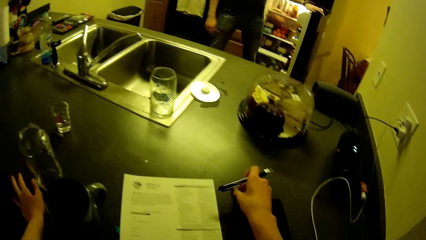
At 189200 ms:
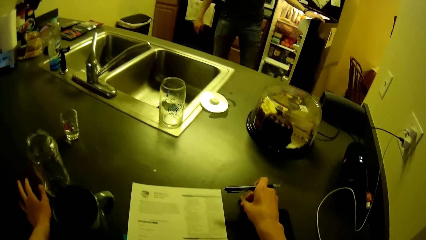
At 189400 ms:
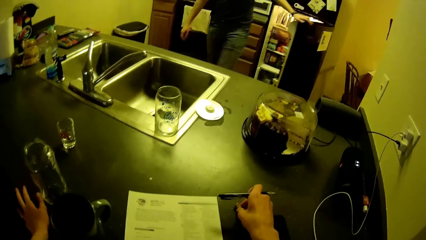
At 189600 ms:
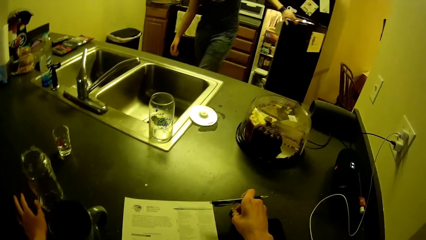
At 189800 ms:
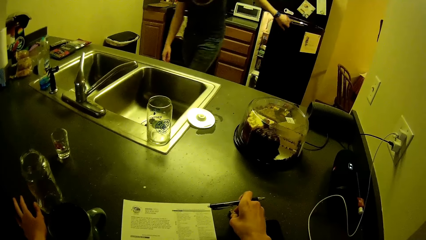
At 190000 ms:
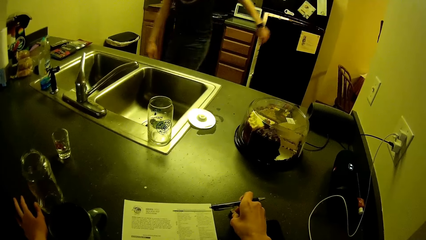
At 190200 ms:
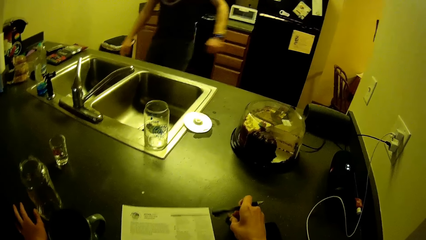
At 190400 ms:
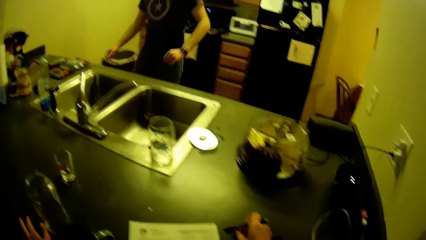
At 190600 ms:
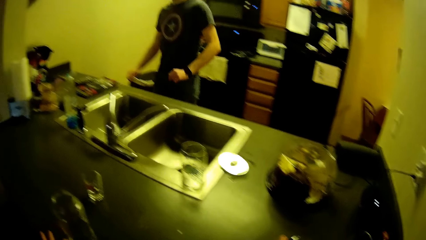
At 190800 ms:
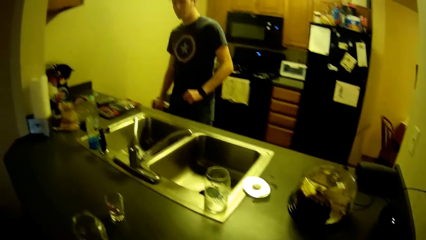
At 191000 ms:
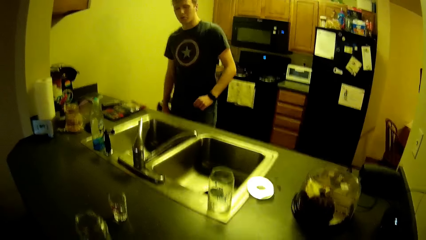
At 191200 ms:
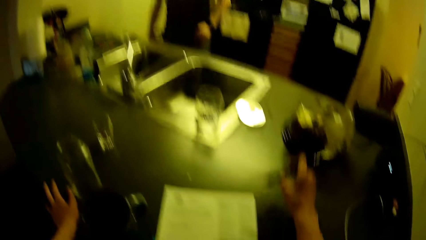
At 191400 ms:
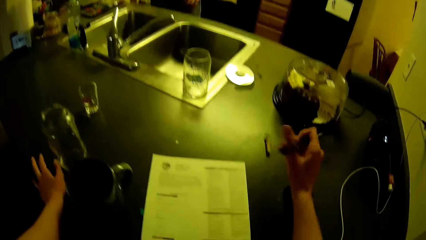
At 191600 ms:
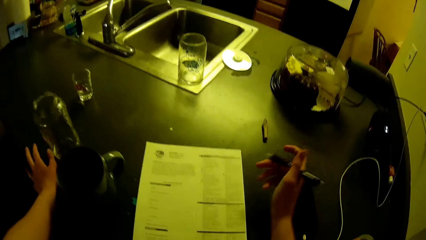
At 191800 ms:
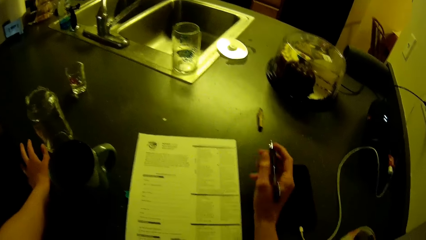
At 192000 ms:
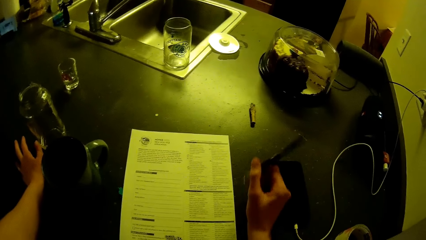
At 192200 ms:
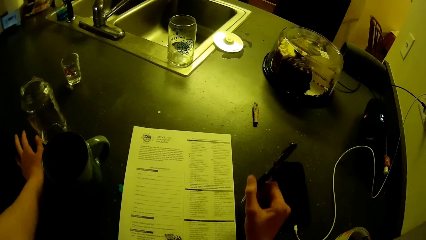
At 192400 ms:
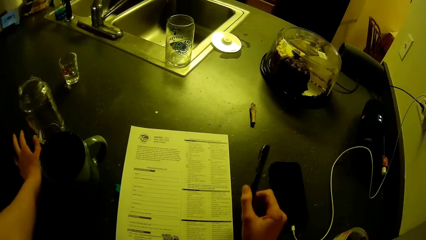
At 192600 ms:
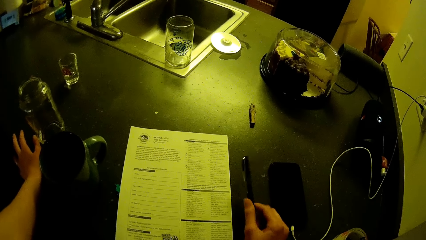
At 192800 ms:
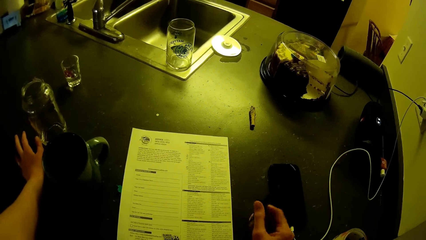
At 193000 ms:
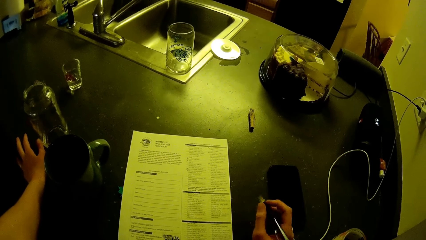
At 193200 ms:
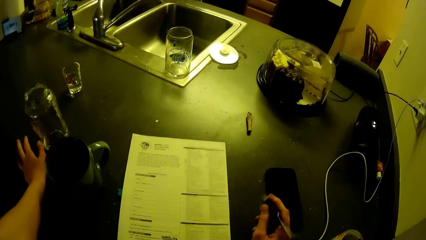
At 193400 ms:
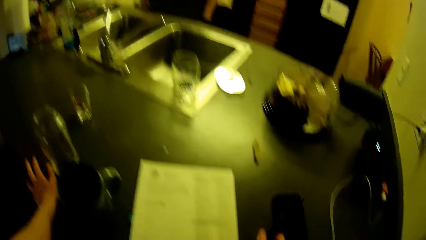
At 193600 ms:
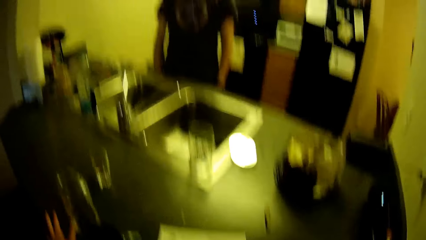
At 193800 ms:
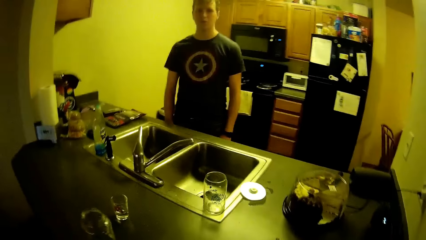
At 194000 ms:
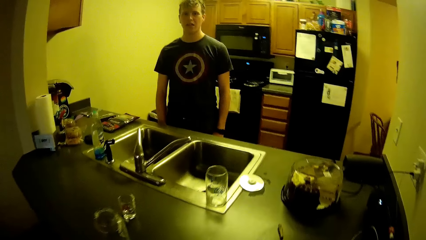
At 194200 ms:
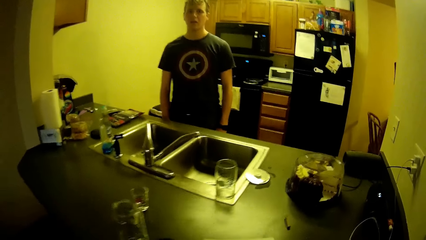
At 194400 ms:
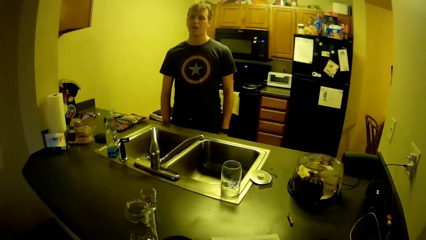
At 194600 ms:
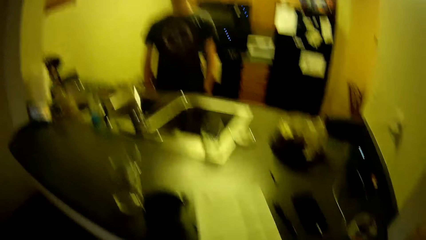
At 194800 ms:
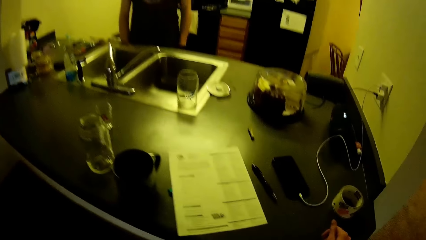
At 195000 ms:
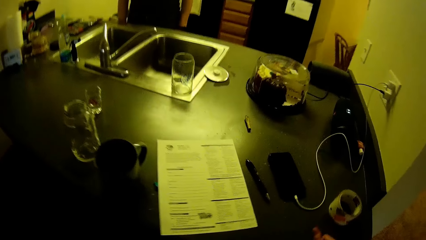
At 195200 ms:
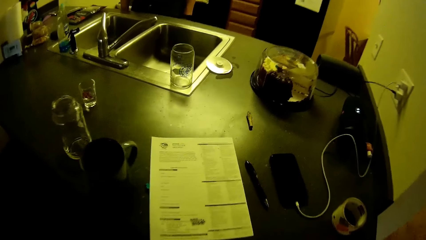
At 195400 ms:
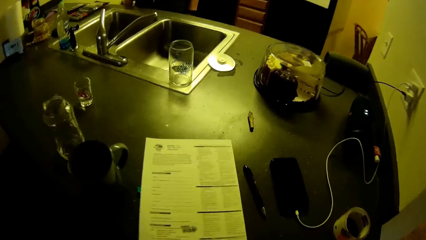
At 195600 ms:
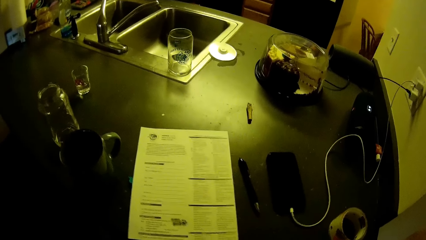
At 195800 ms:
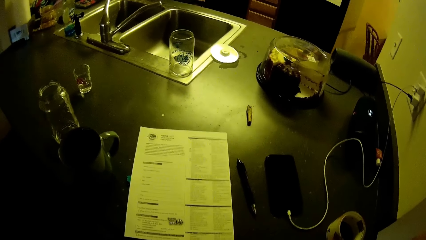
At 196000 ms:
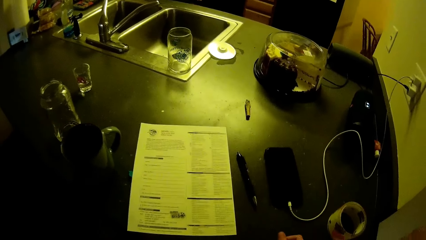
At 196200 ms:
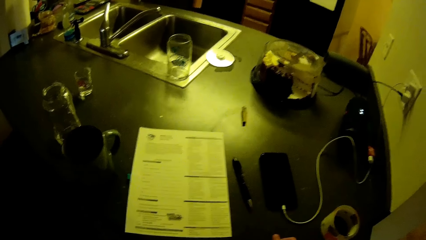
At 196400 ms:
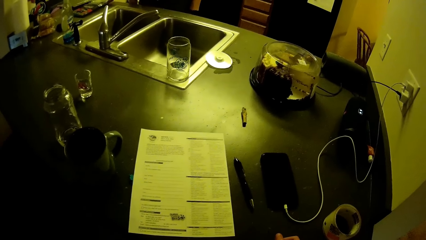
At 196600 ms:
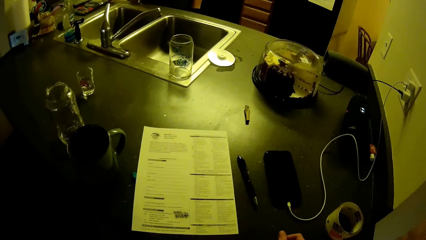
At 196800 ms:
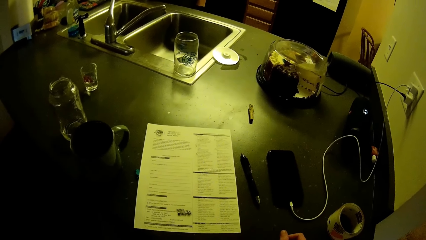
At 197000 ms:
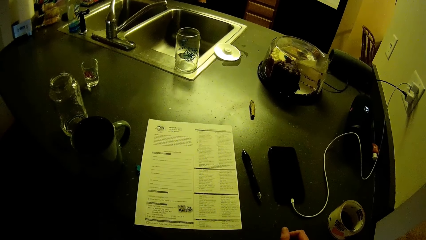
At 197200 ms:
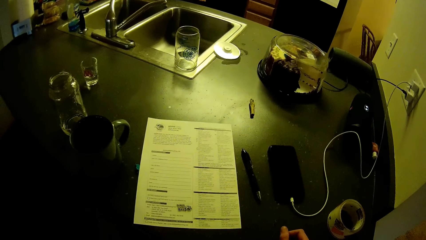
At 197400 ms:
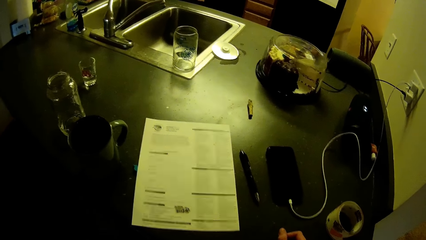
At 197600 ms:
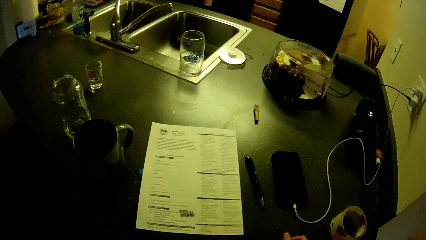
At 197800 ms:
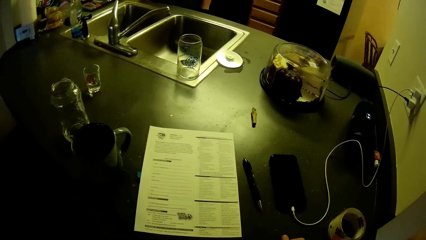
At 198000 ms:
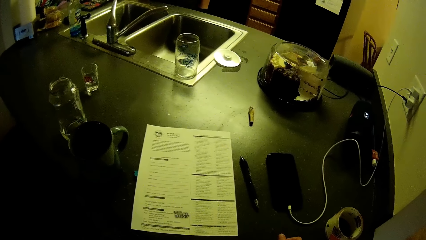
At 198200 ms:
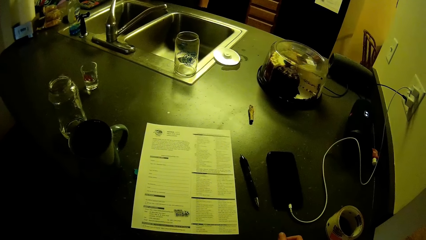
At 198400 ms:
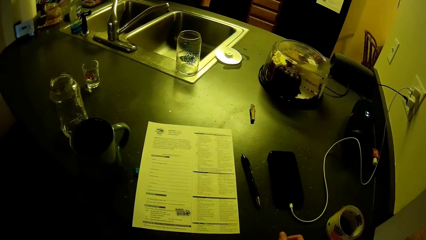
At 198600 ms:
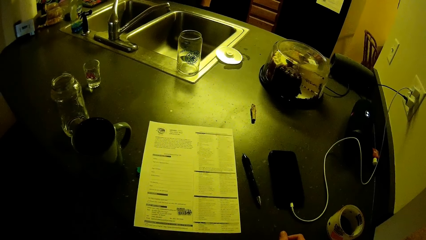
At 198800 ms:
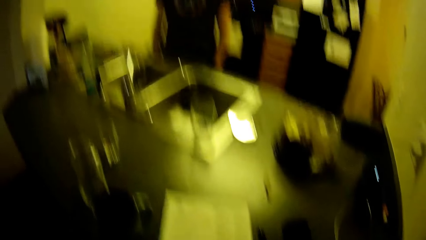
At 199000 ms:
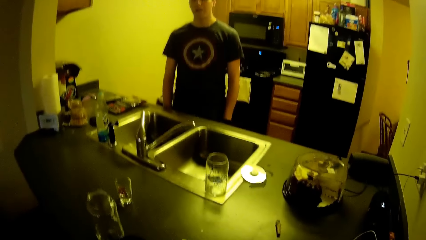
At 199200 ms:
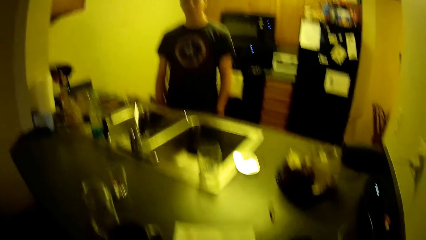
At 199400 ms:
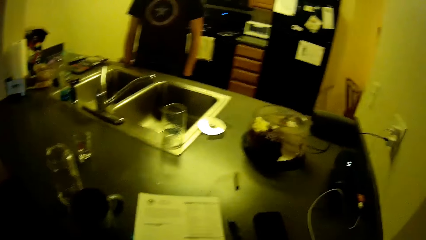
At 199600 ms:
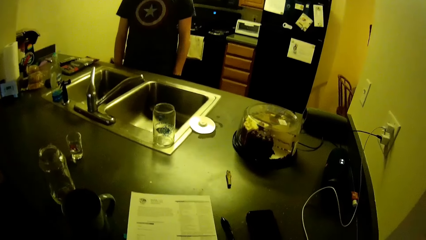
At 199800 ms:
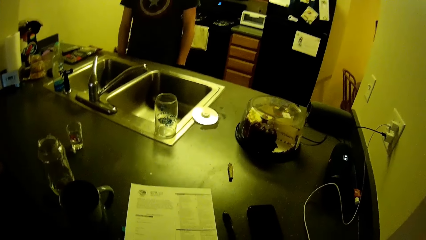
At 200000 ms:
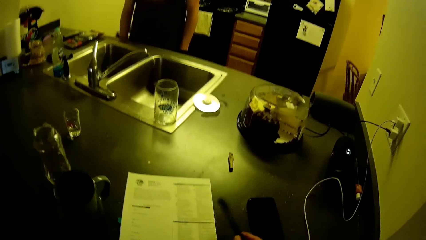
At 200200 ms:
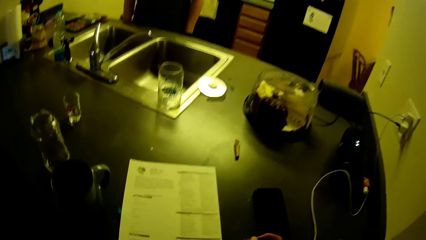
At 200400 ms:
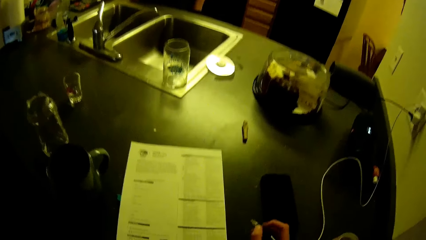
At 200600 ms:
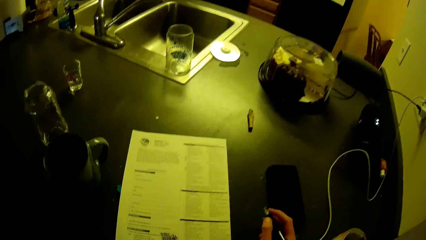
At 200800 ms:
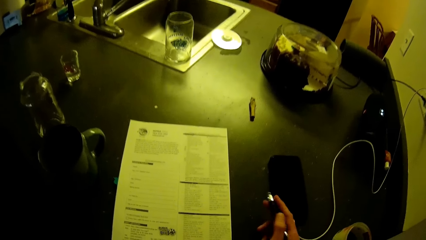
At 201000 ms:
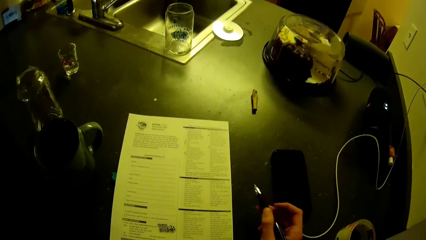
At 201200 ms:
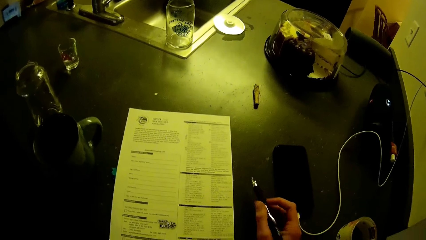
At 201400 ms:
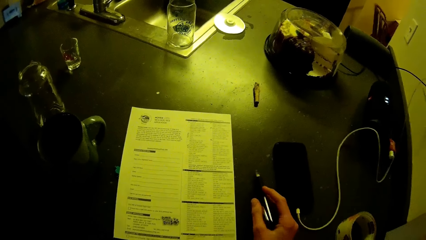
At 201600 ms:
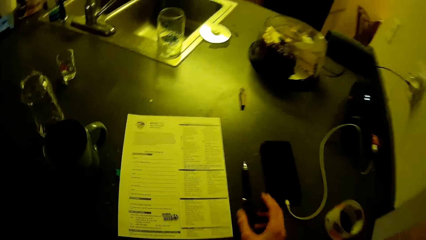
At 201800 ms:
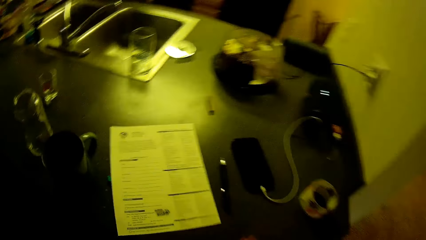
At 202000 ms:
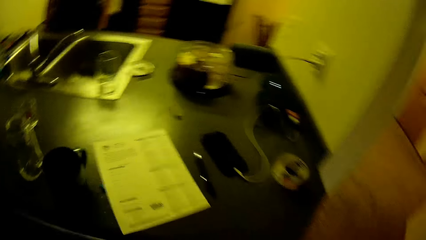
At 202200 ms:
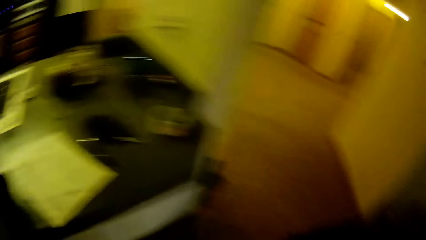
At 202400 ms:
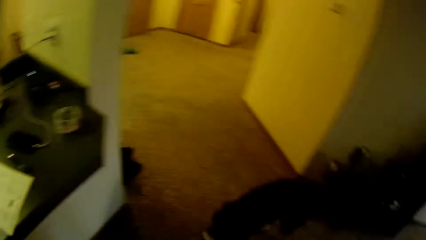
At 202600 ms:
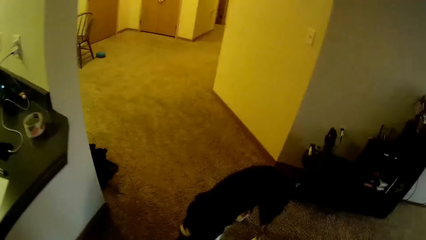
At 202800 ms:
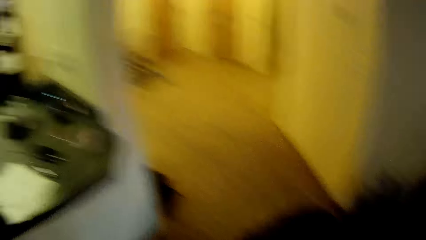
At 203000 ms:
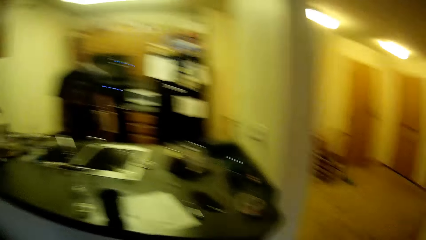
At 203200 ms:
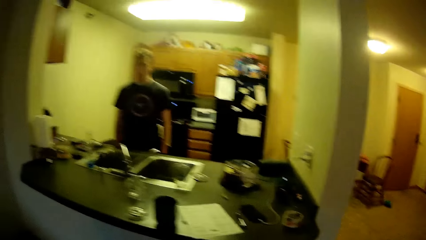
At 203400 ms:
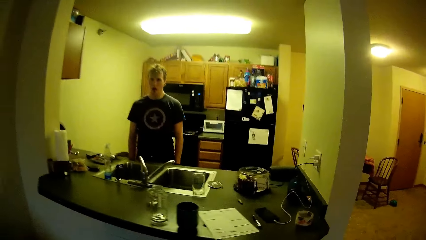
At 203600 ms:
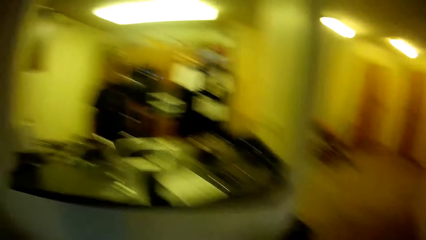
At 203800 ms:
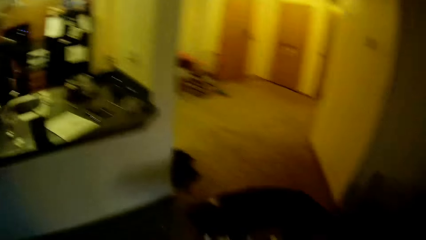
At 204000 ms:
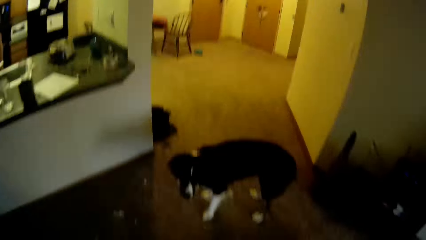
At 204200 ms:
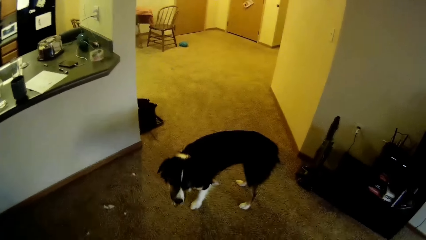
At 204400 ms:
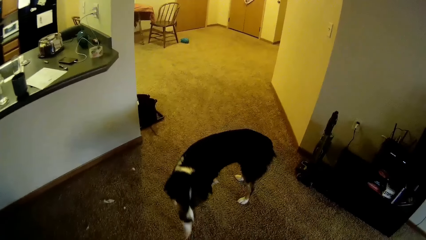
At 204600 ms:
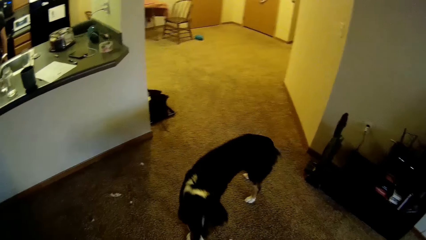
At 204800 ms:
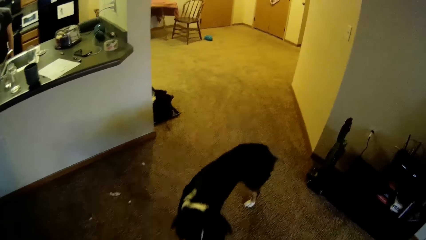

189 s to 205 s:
The camera wearer moves a cigarette on the kitchen slab. A man walks around the room and closes the fridge door. The camera wearer looks at a sheet of paper. They drop the pen on the kitchen slab. The man stands in the room. The camera wearer looks at the sheet of paper. The man stands in the room. The camera wearer picks up the pen from the counter top. They put the pen on the counter top. They look around the room. The man stands in the room. The camera wearer walks around the room. They train the dog in the living room.
